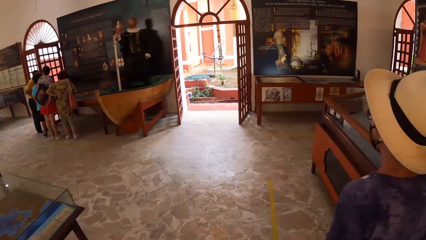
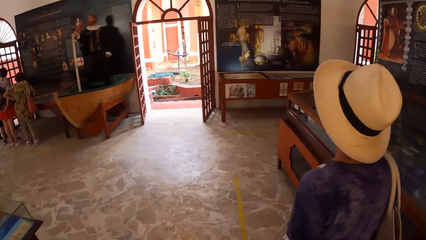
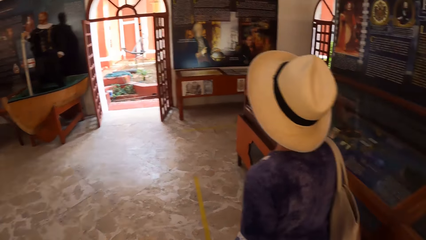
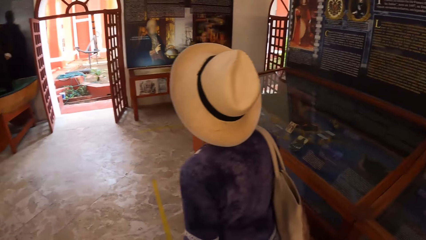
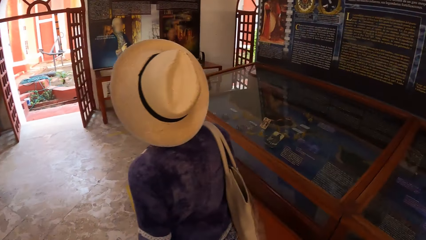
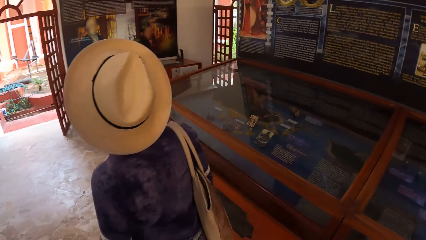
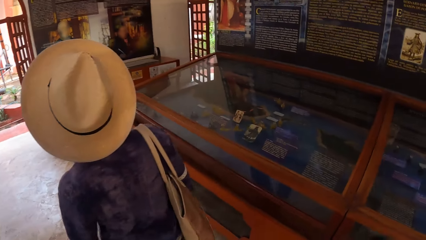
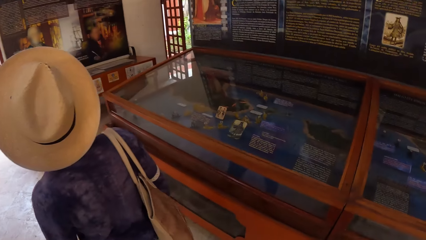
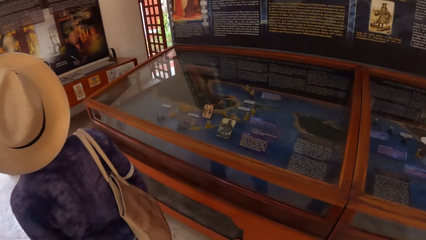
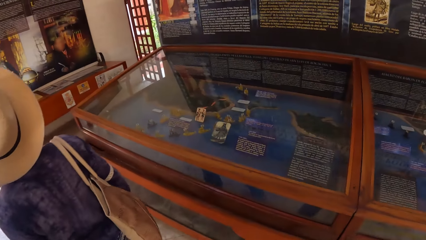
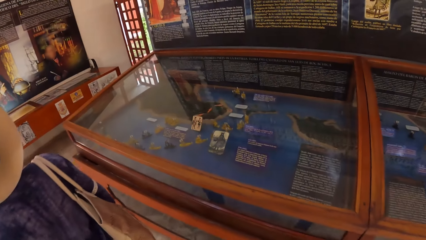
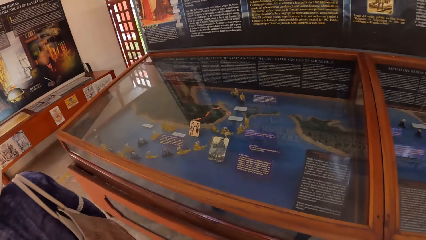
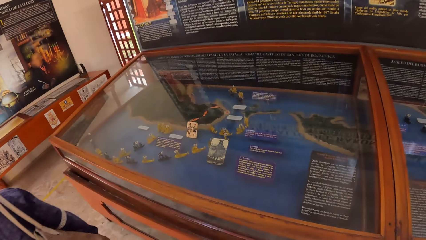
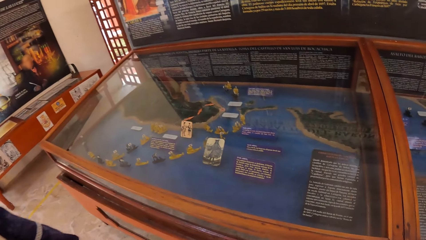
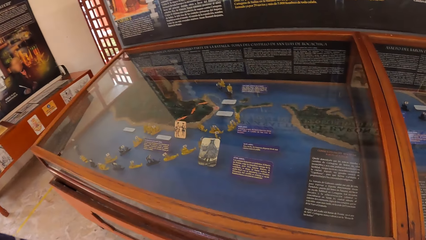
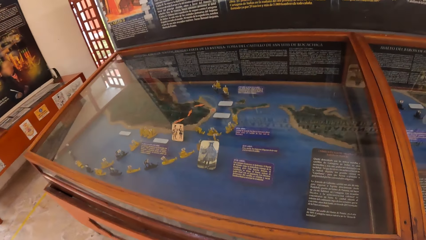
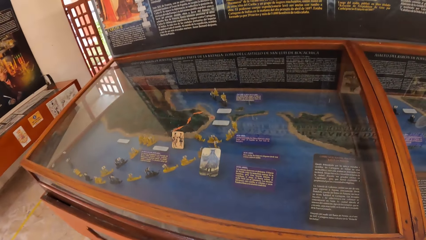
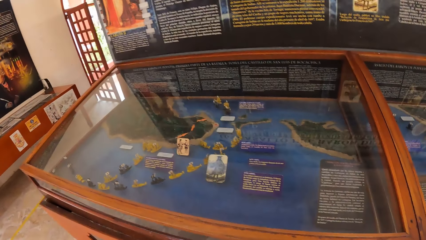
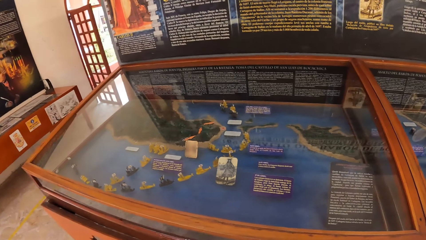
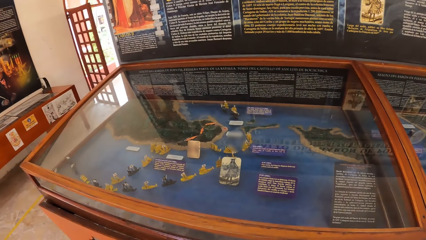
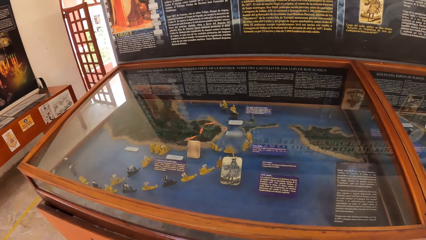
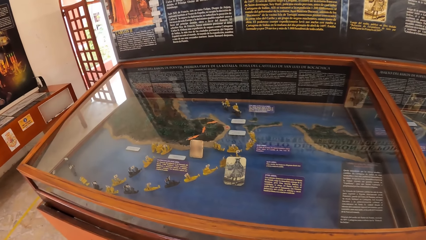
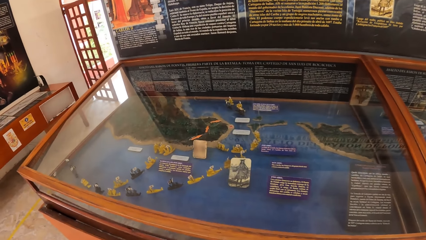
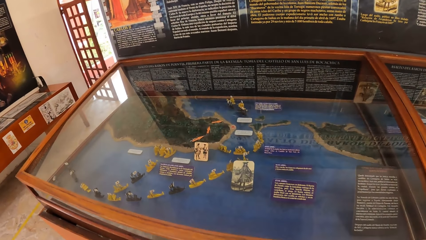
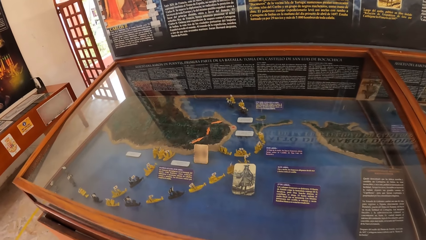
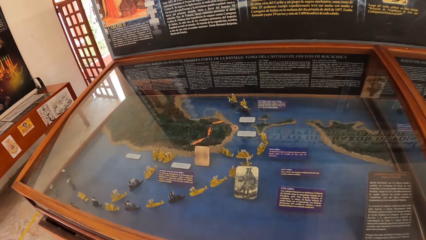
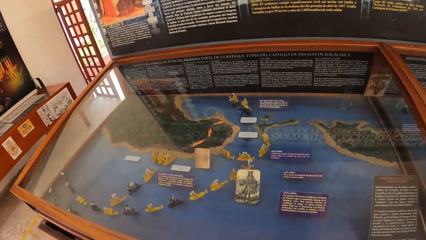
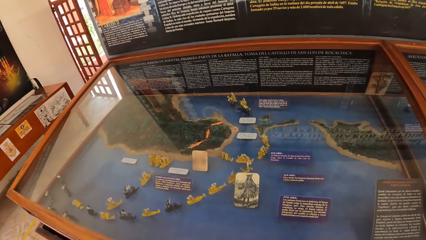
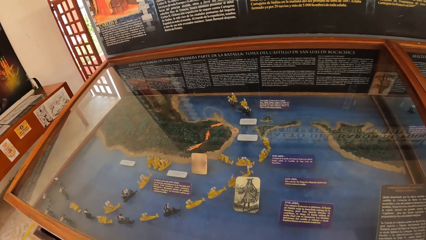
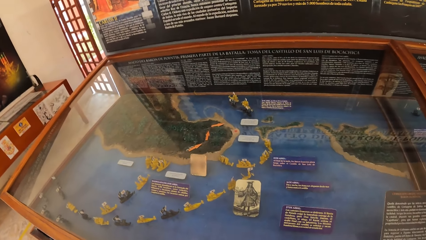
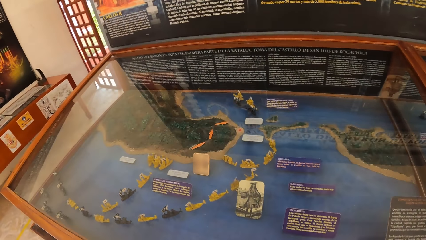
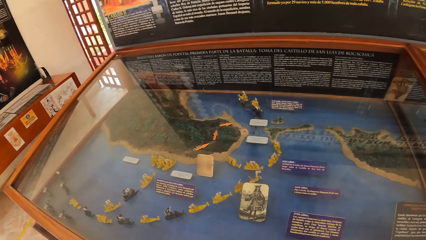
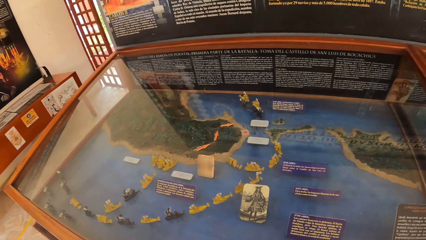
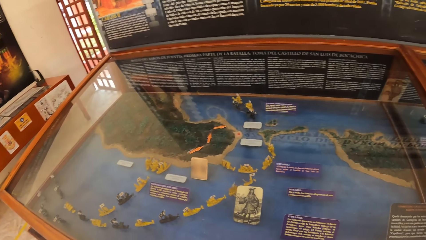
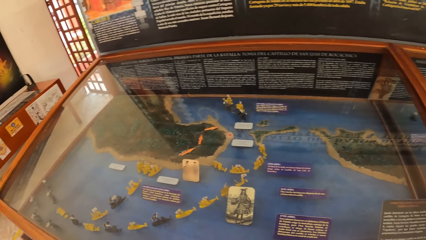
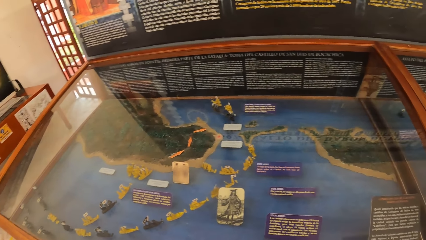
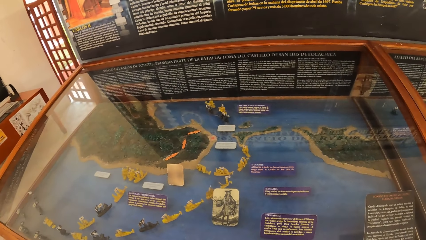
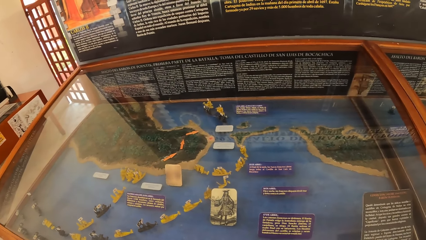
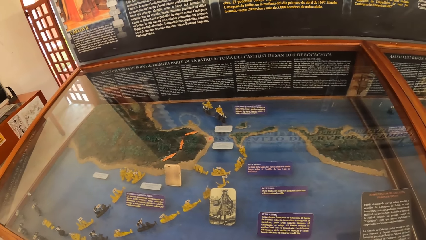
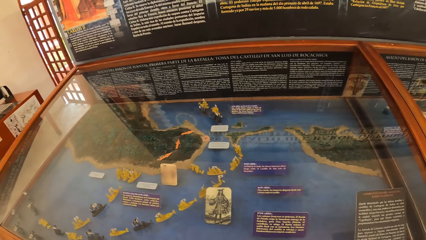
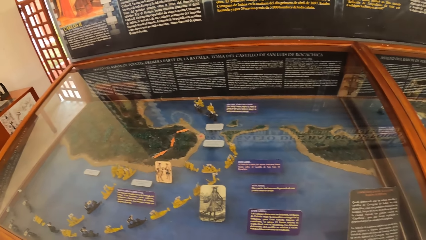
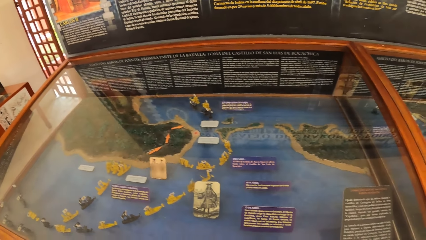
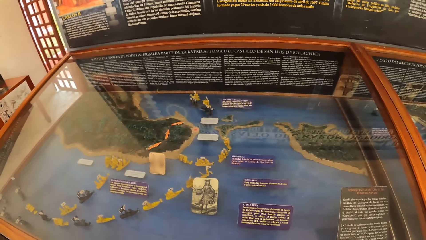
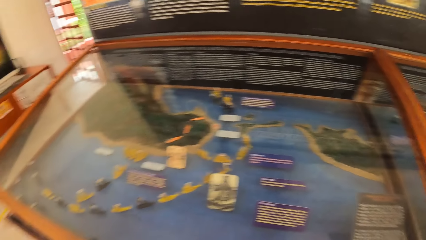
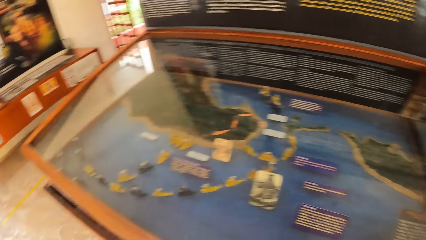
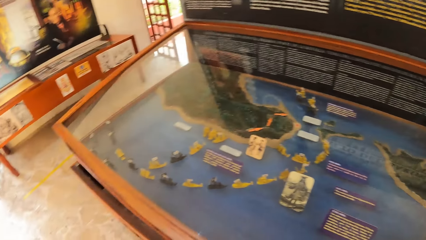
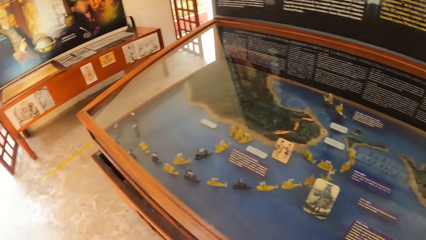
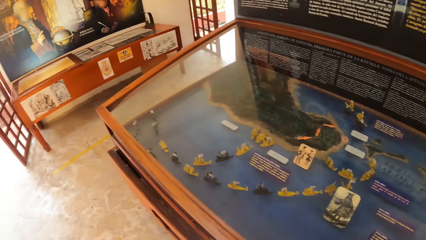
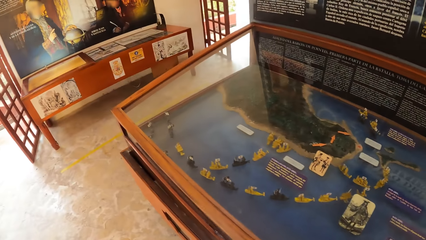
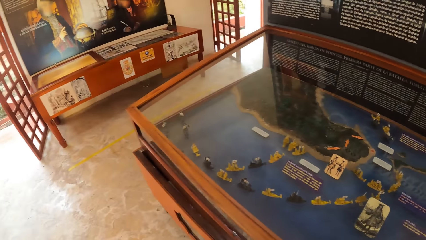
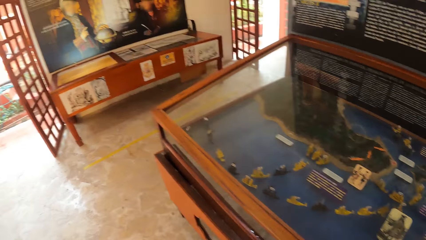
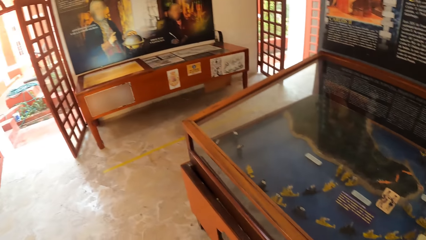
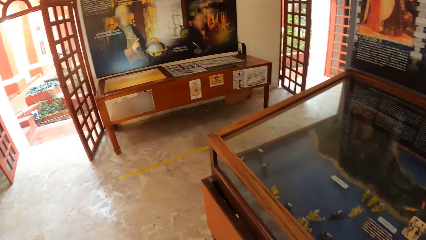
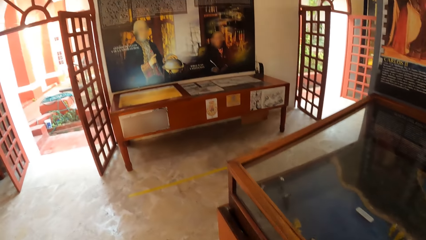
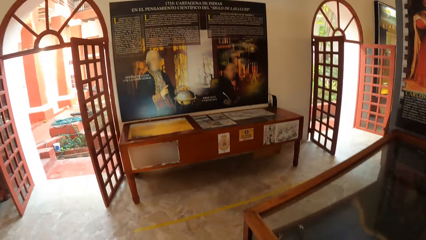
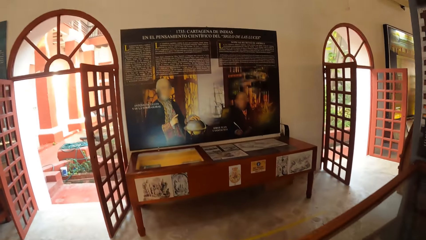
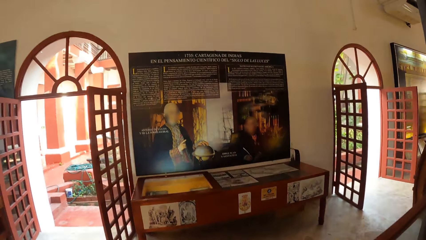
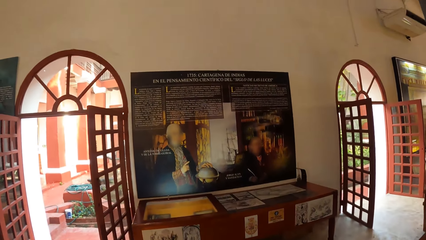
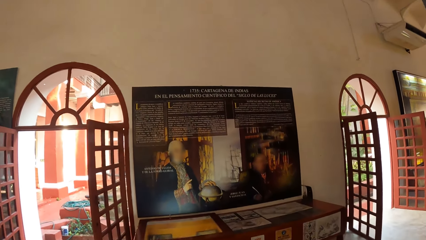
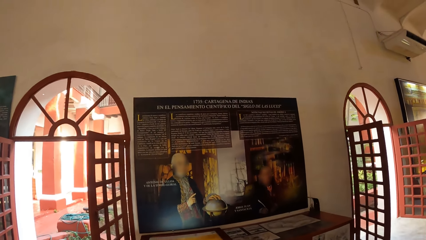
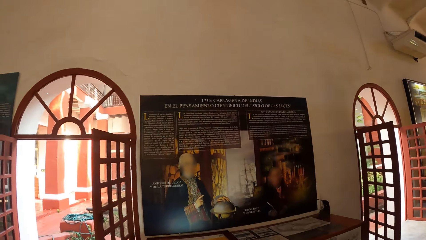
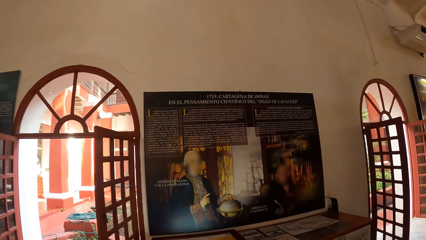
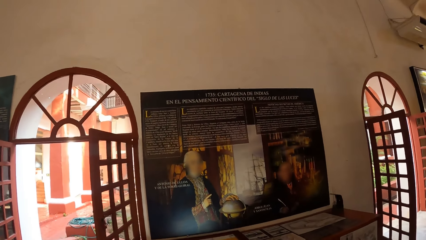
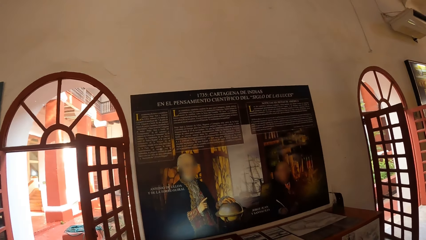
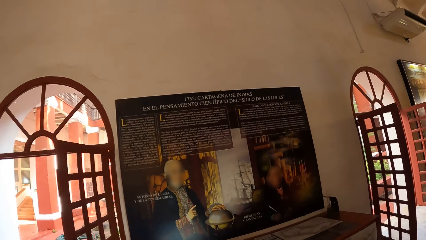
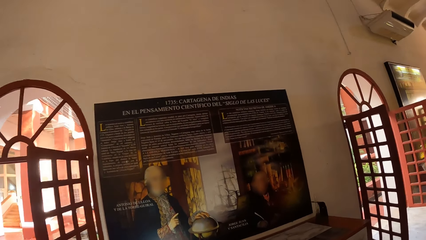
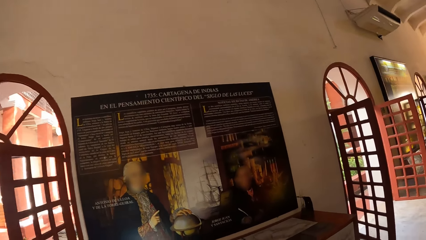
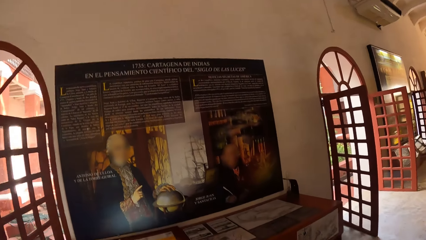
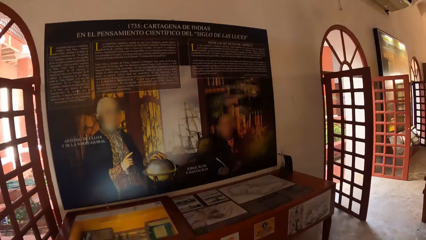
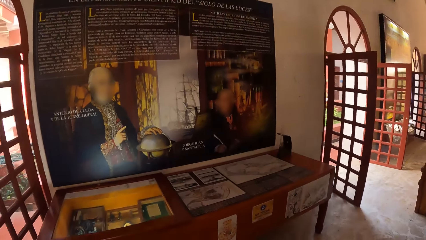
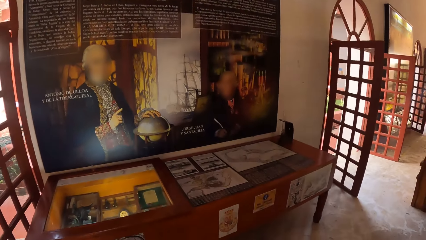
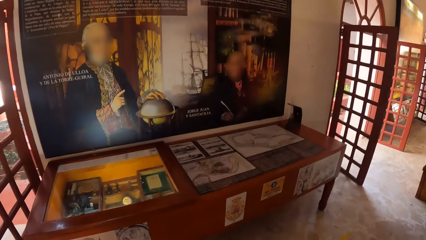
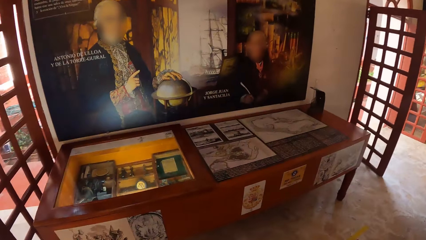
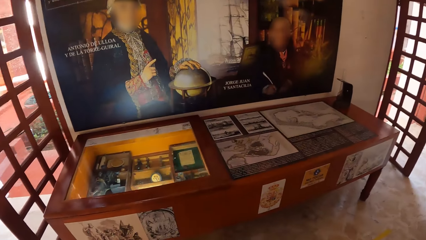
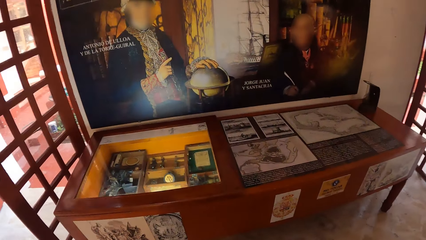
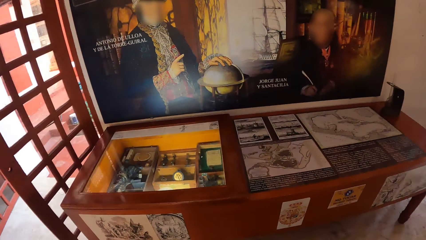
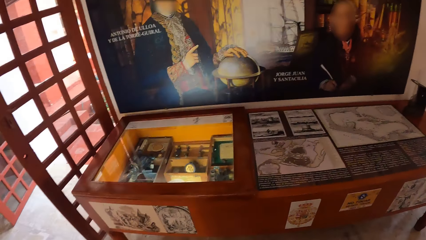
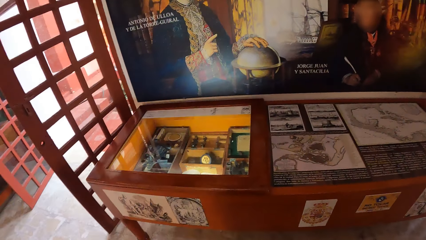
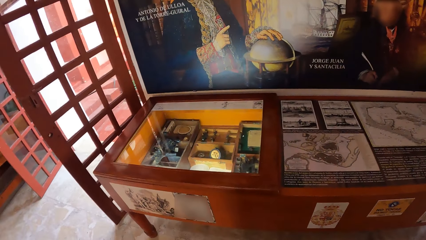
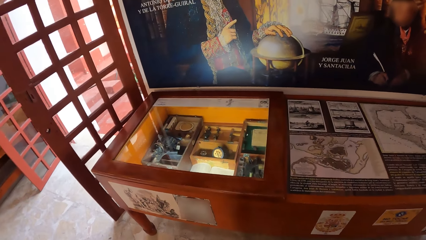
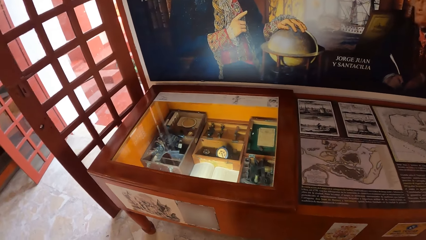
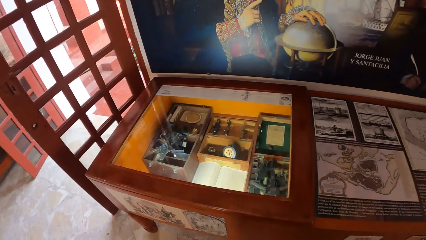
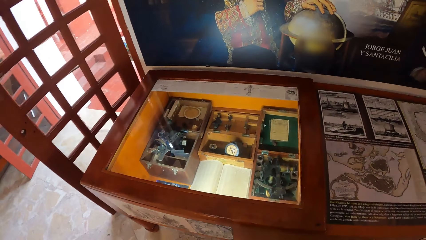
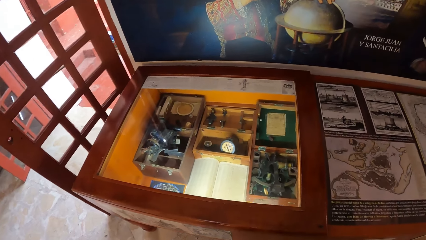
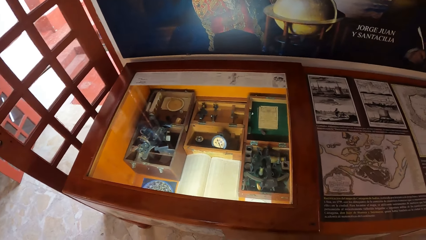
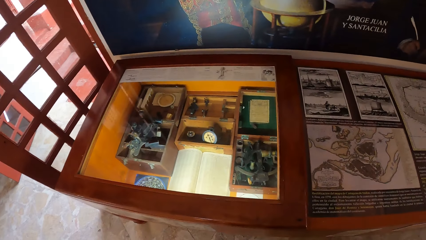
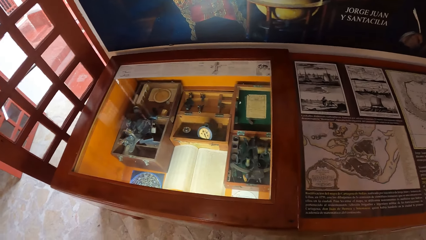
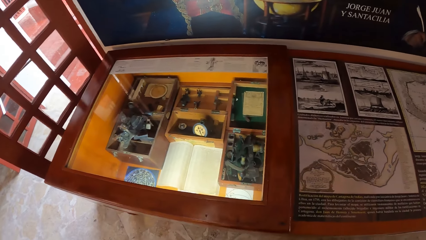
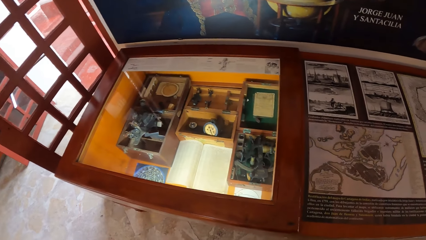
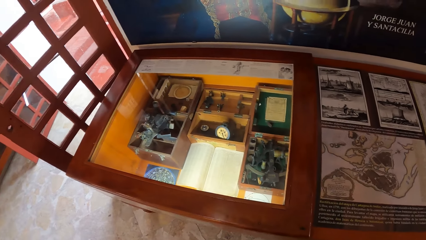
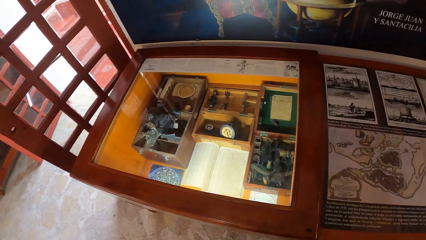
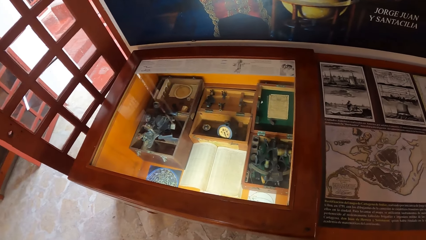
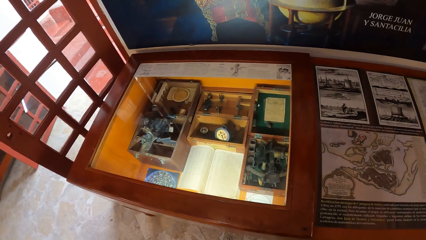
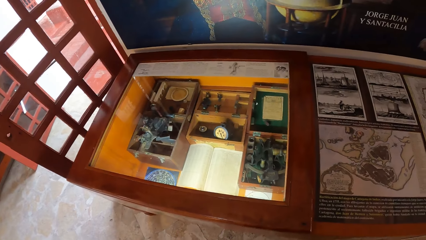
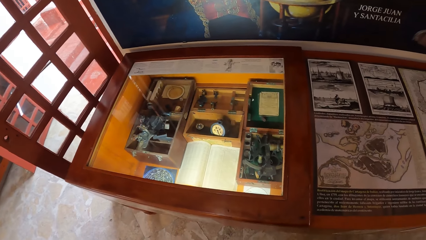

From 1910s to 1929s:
The camera wearer looks at a glass cage. They walk towards a show glass. They look around. They stare at a wooden box.
